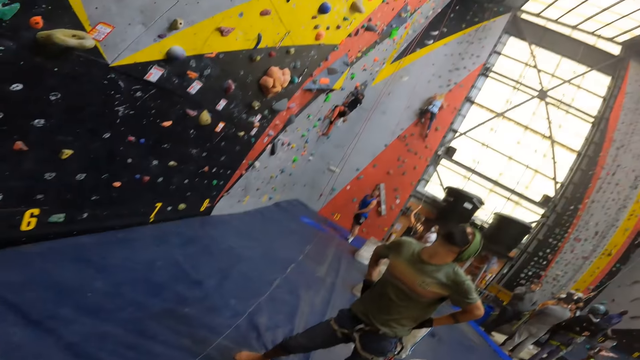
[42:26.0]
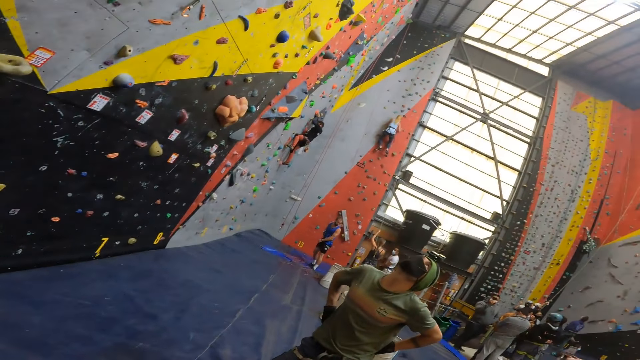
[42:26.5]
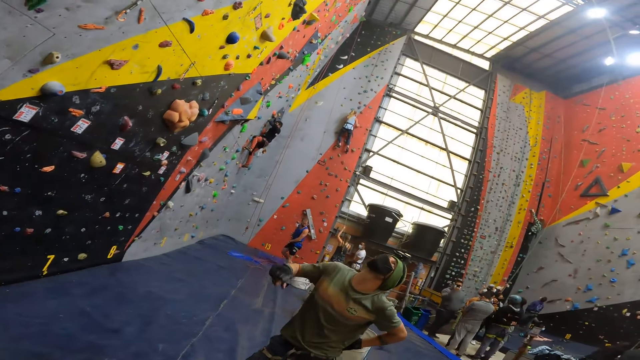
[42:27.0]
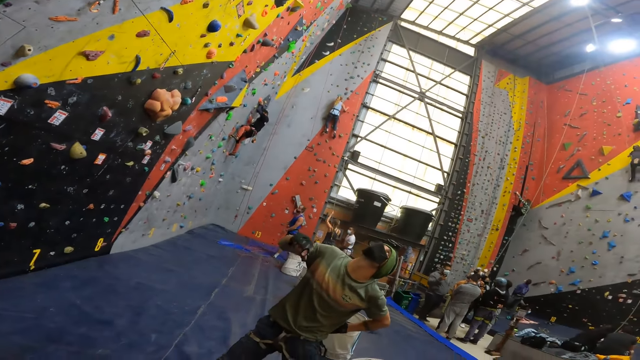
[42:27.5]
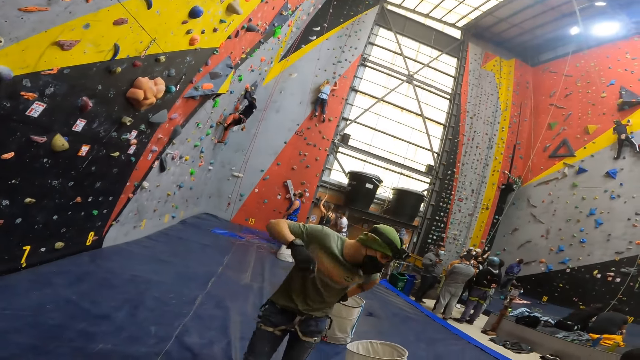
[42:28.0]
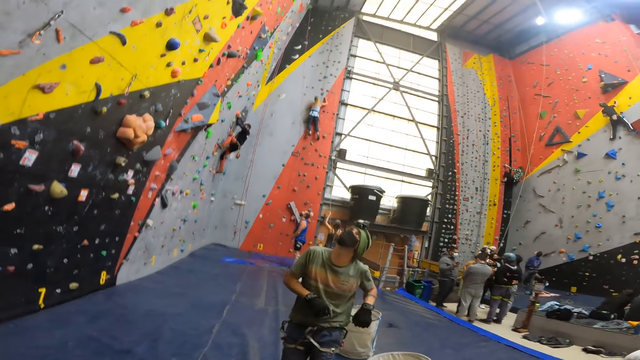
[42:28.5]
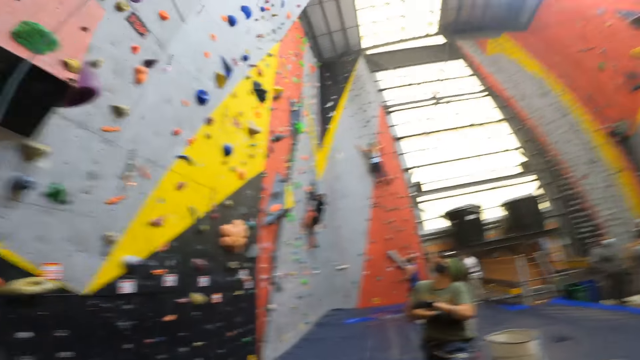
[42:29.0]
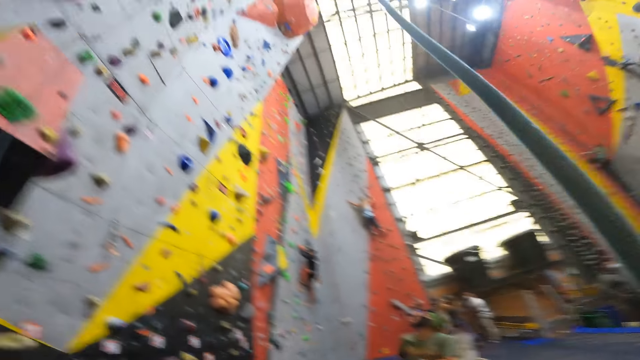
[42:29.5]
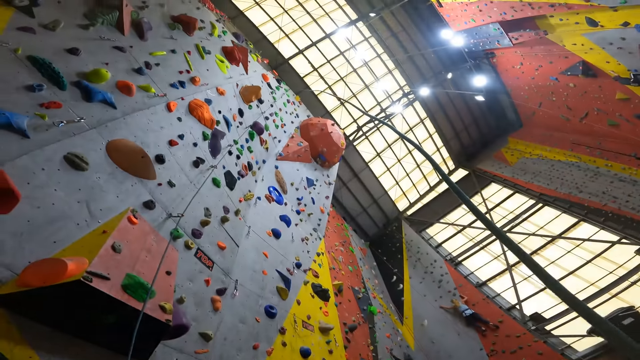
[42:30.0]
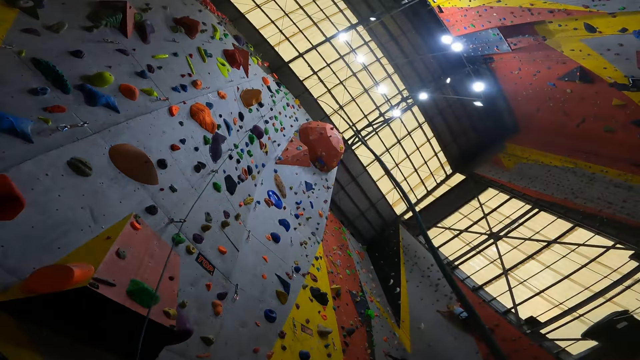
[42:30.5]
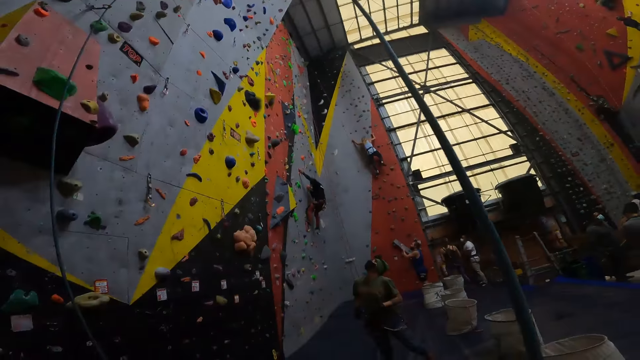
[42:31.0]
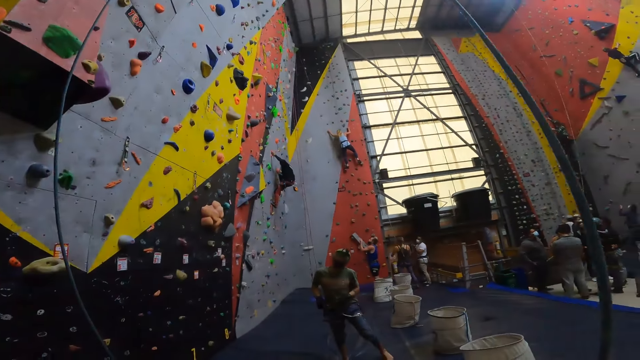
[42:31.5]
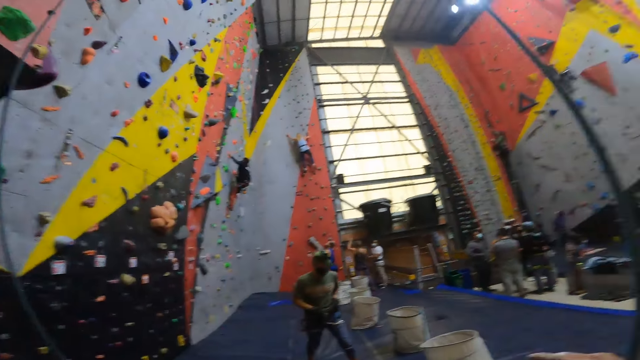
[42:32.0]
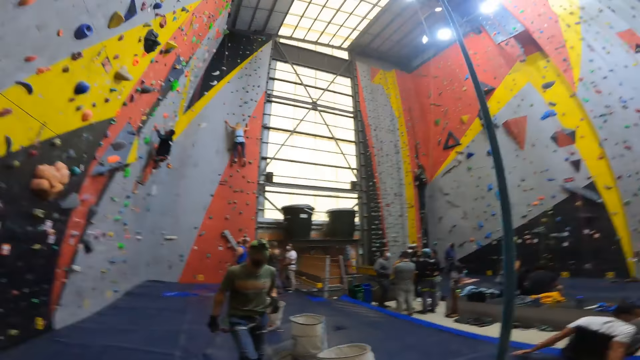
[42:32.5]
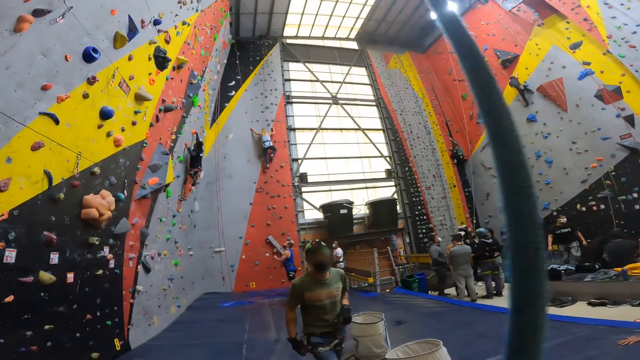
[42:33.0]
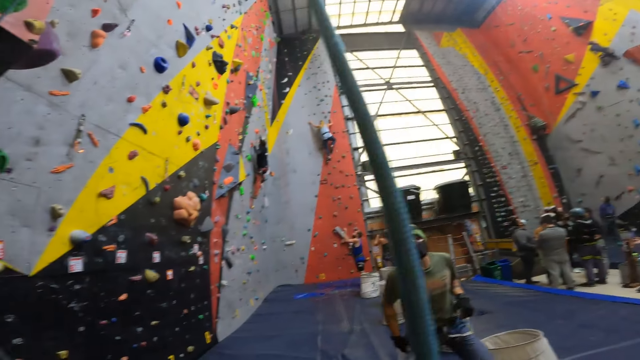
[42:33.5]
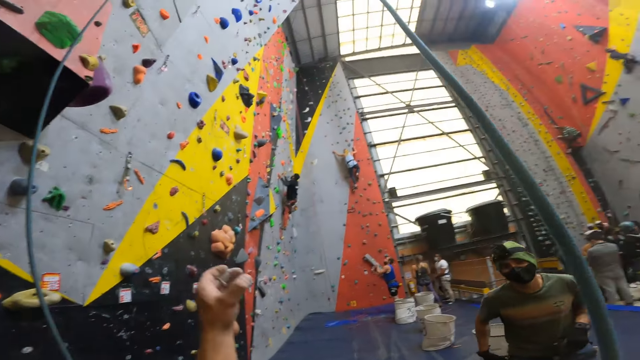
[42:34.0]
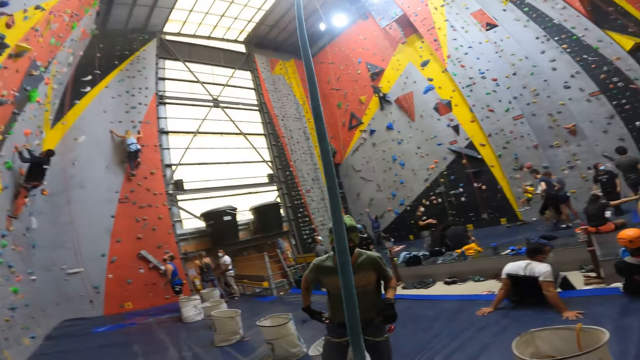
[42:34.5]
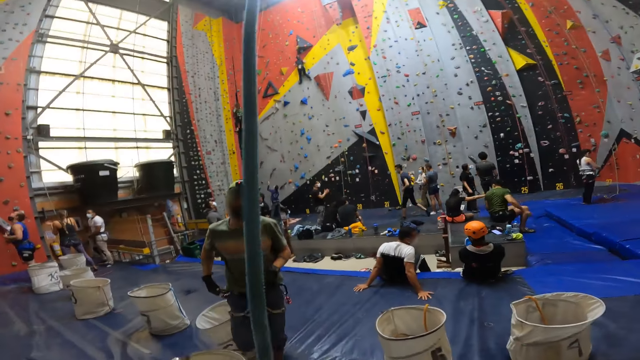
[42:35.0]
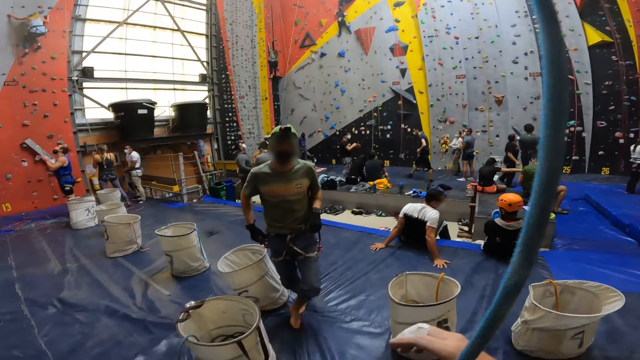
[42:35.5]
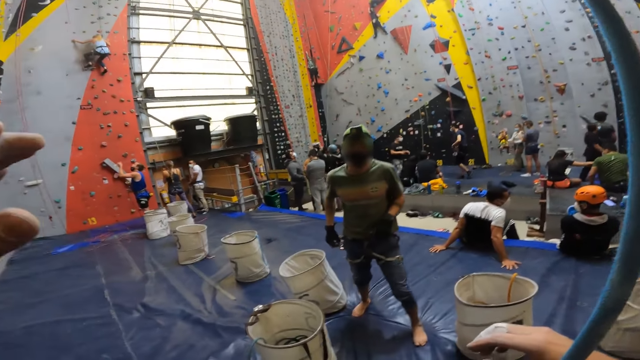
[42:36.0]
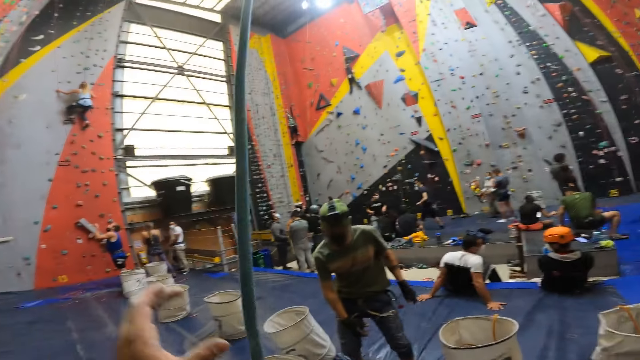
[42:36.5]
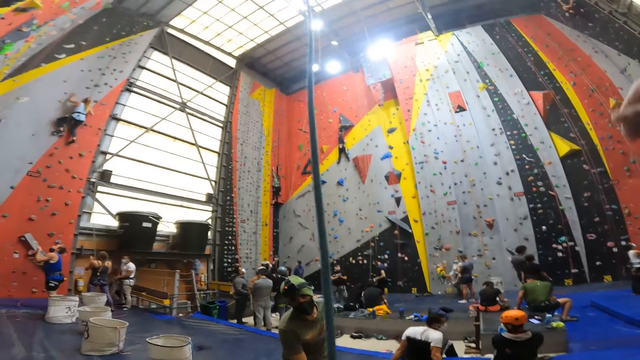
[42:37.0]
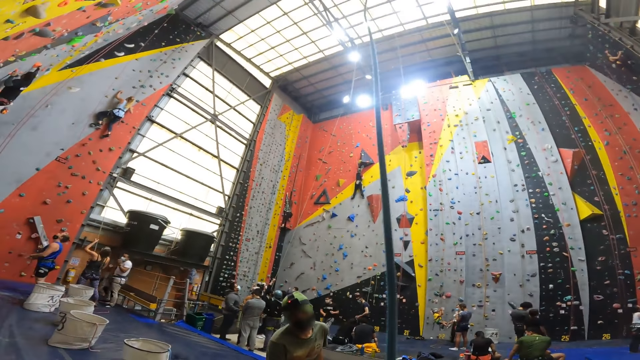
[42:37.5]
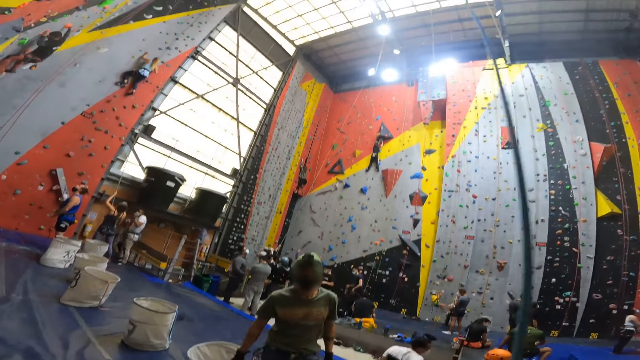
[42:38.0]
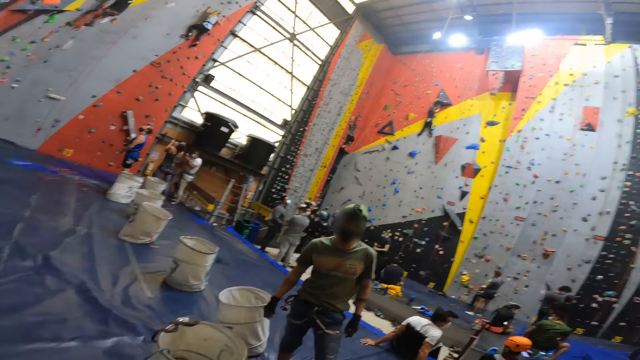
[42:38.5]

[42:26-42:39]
The camera wearer stares around. A man moves around. The camera wearer interacts with the man.

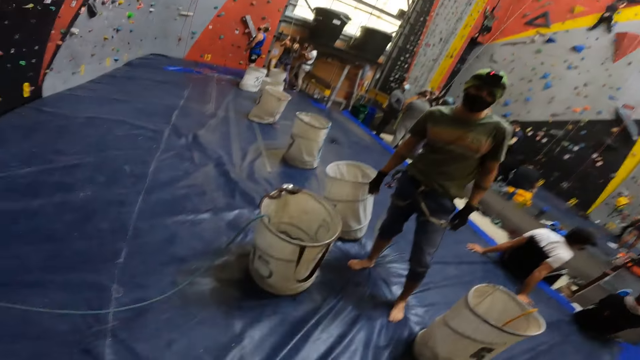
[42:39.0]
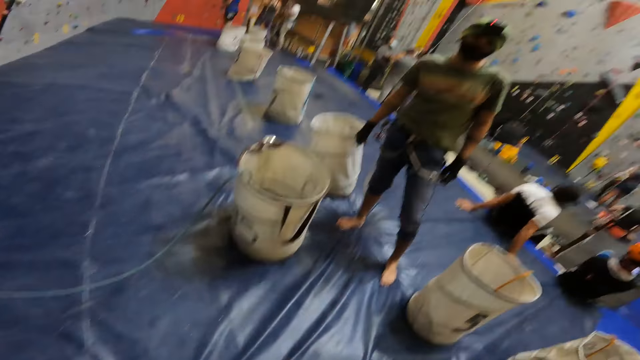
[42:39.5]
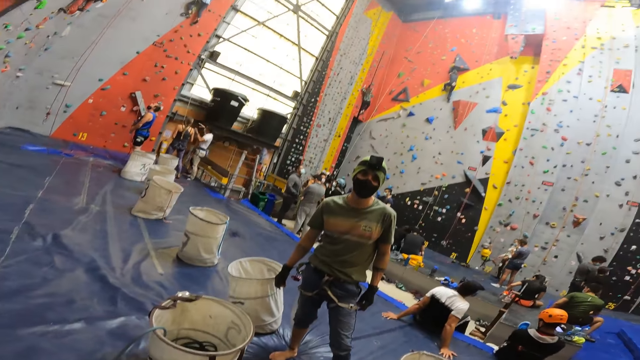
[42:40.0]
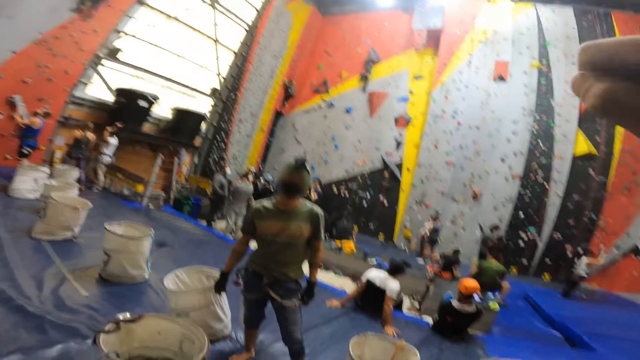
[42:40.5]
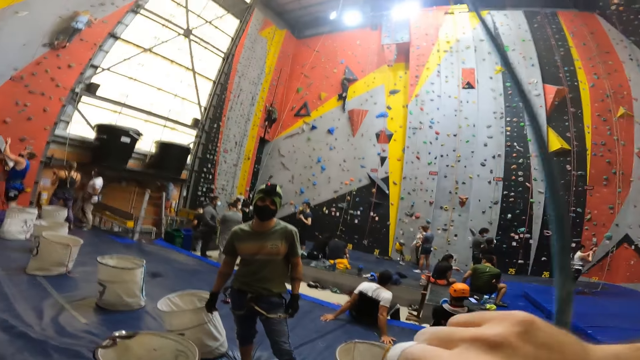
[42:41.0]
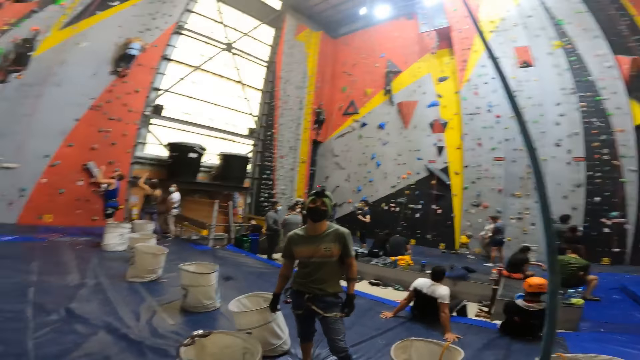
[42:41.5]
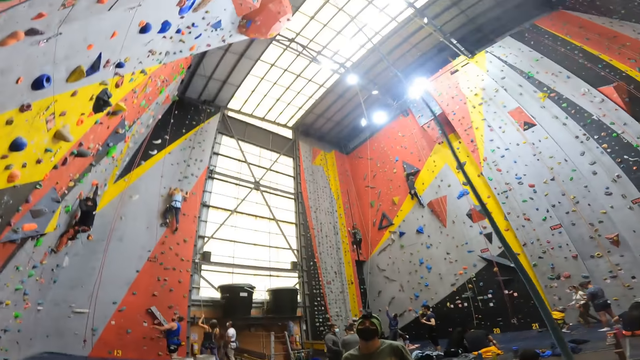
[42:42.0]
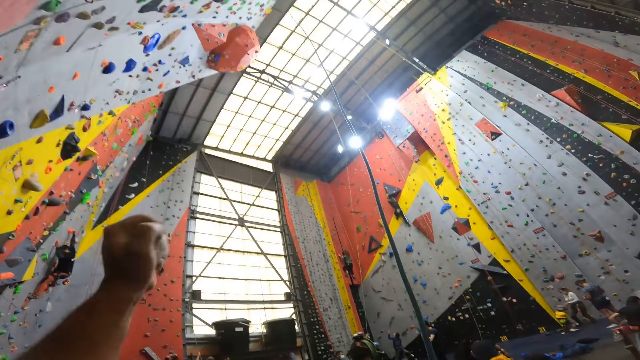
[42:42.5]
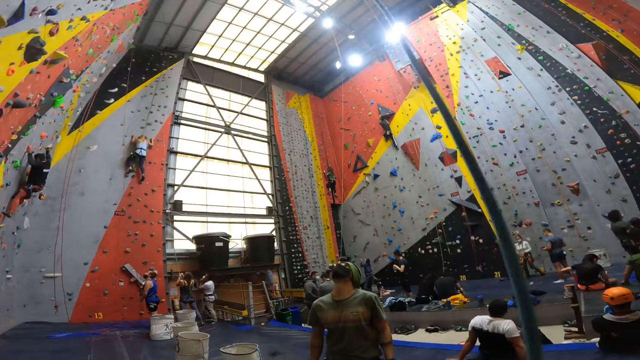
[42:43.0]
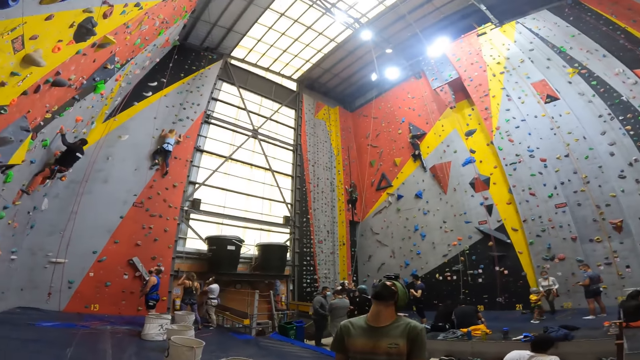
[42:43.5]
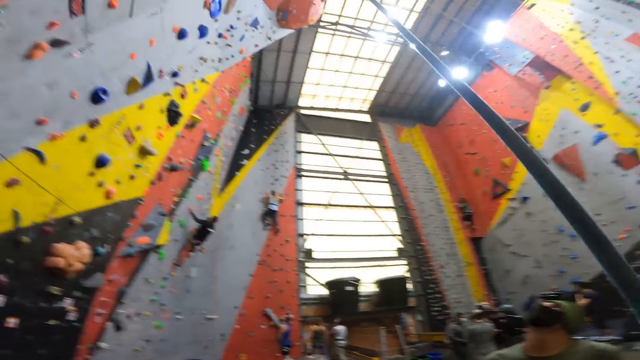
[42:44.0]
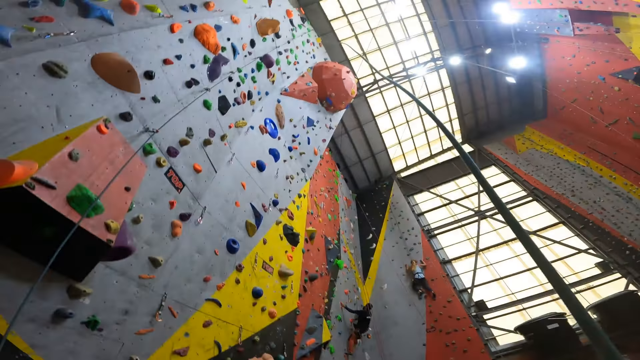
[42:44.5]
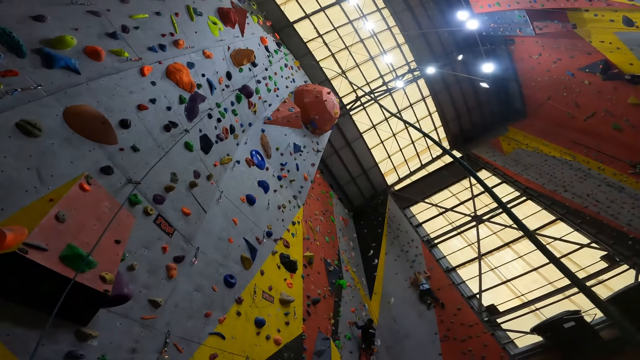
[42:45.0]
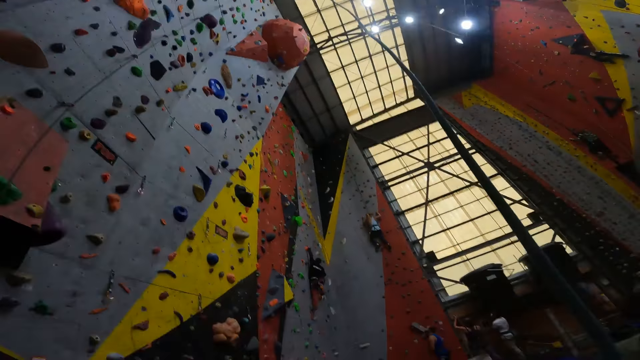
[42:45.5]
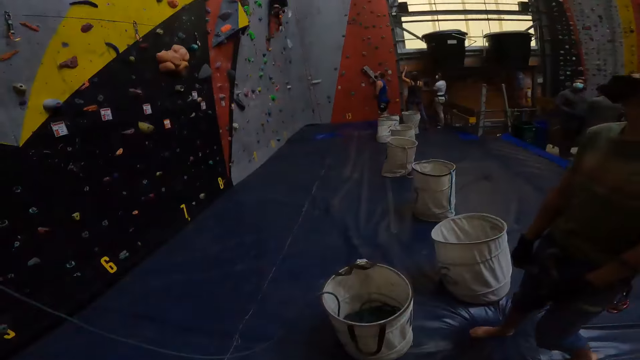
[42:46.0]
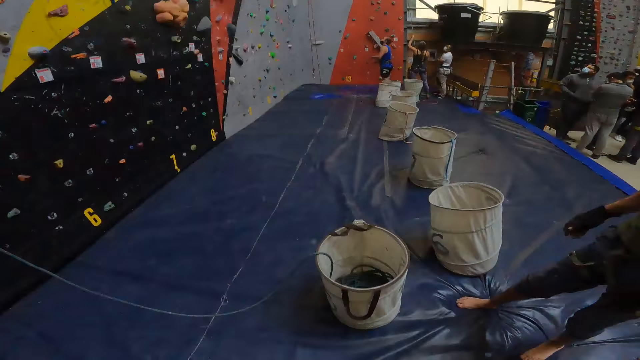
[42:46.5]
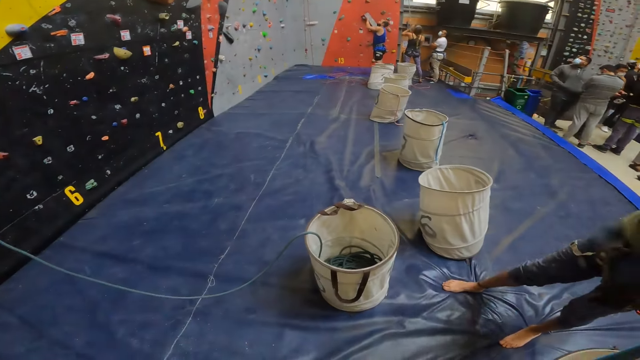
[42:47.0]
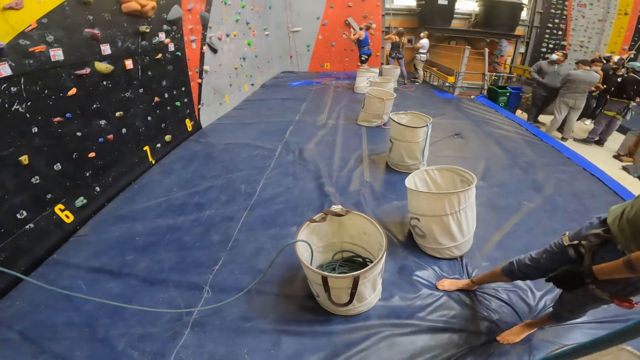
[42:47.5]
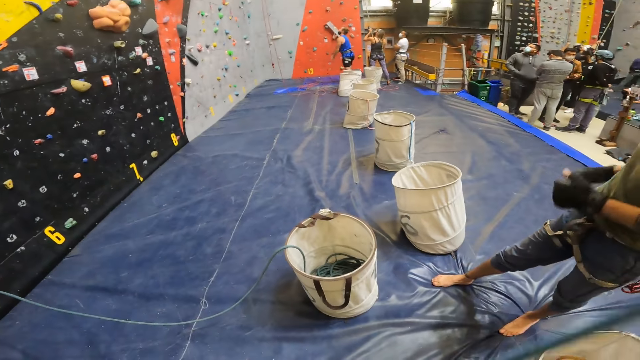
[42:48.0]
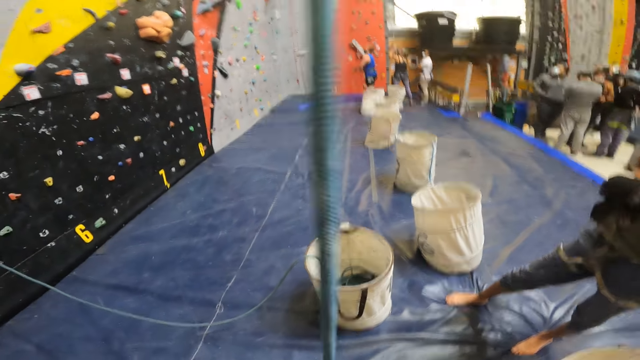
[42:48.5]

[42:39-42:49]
The camera wearer dialogues with a person. They look around.
